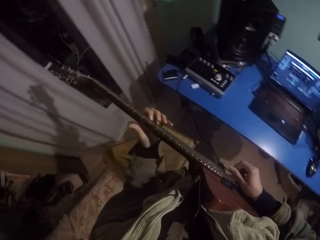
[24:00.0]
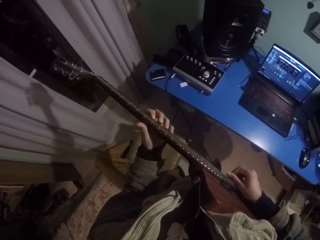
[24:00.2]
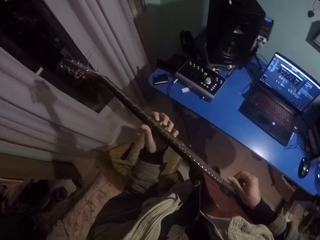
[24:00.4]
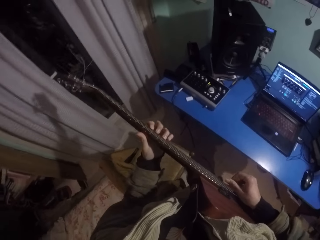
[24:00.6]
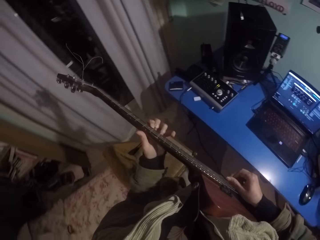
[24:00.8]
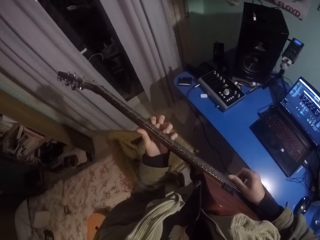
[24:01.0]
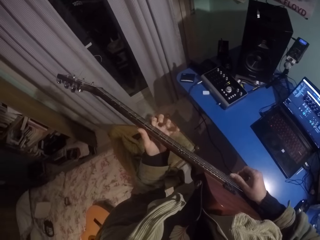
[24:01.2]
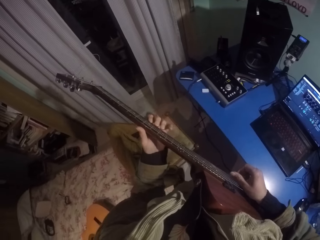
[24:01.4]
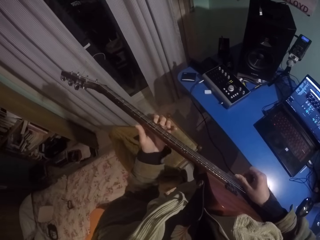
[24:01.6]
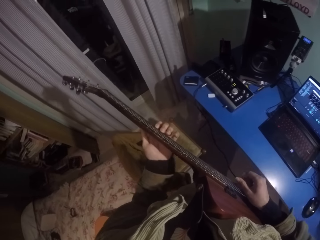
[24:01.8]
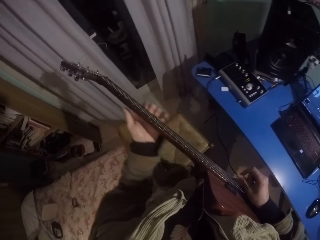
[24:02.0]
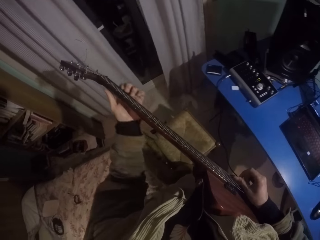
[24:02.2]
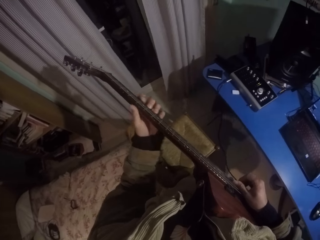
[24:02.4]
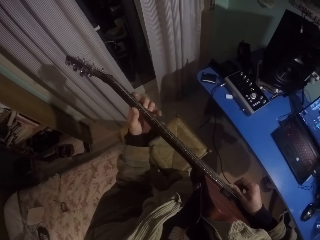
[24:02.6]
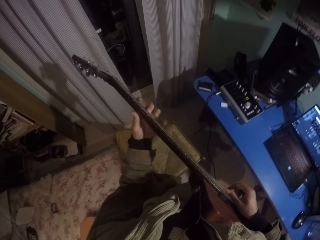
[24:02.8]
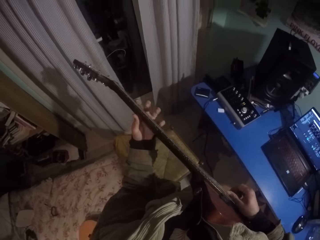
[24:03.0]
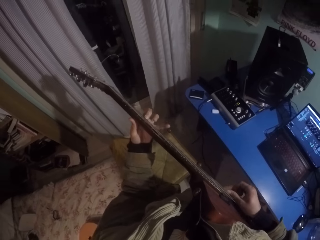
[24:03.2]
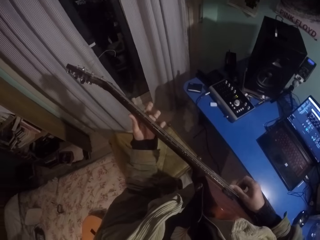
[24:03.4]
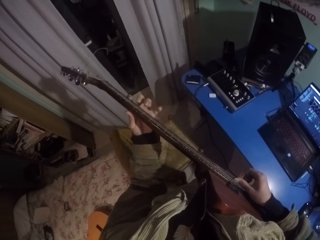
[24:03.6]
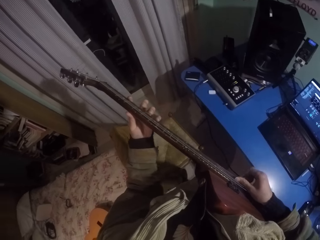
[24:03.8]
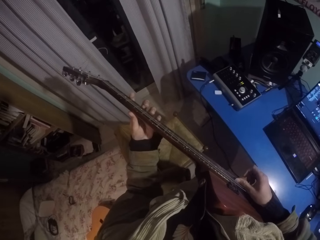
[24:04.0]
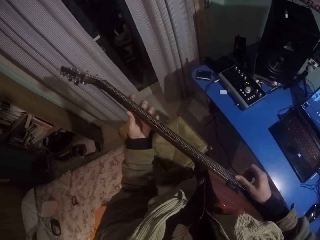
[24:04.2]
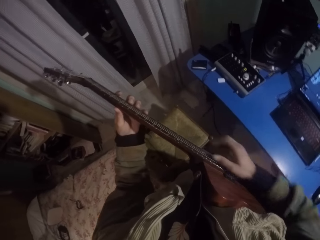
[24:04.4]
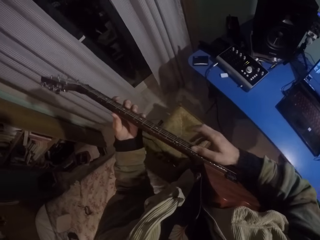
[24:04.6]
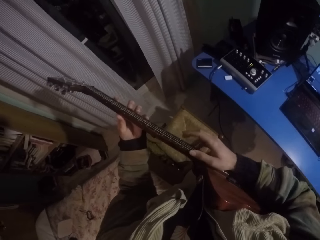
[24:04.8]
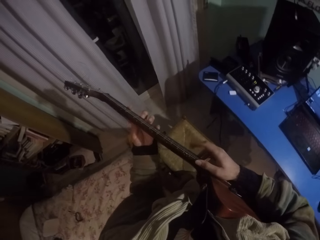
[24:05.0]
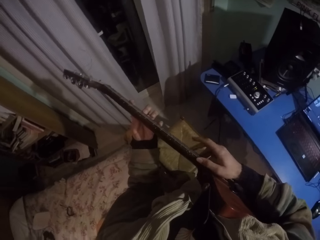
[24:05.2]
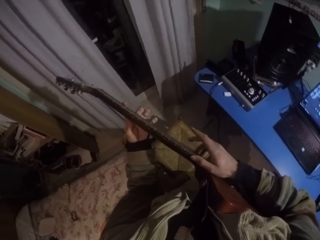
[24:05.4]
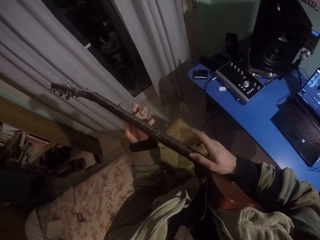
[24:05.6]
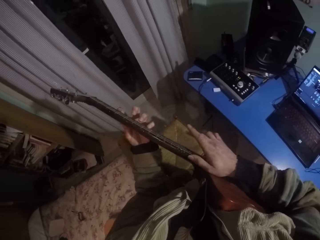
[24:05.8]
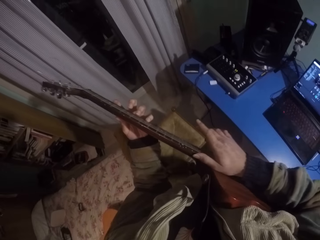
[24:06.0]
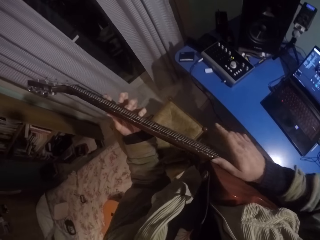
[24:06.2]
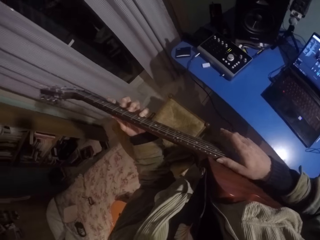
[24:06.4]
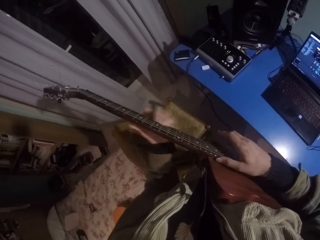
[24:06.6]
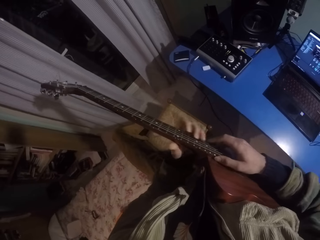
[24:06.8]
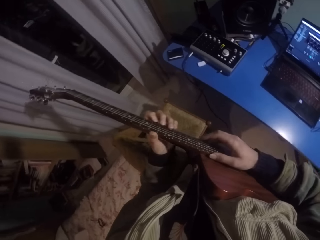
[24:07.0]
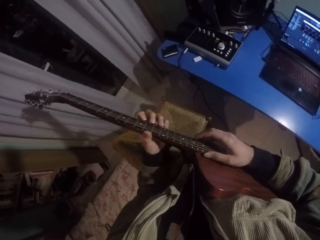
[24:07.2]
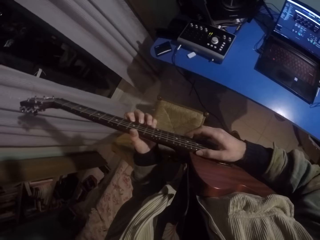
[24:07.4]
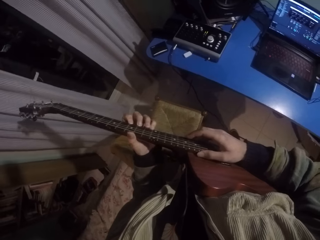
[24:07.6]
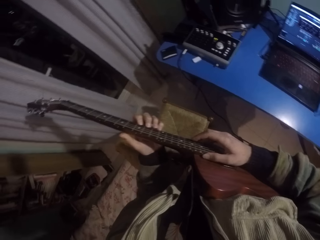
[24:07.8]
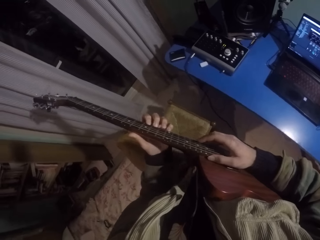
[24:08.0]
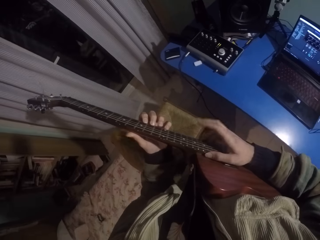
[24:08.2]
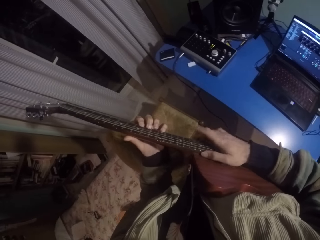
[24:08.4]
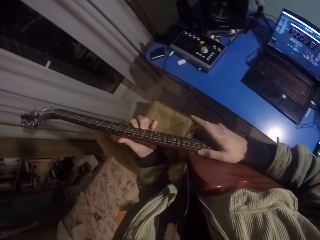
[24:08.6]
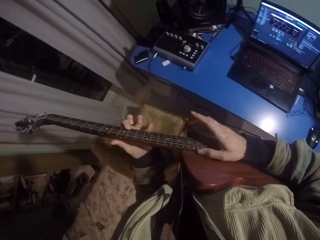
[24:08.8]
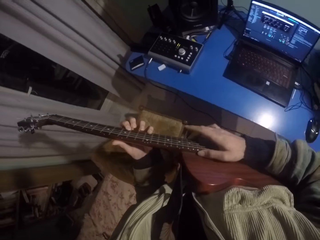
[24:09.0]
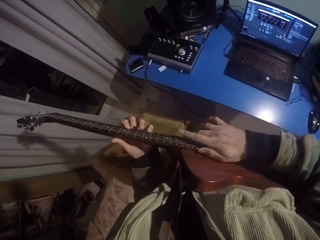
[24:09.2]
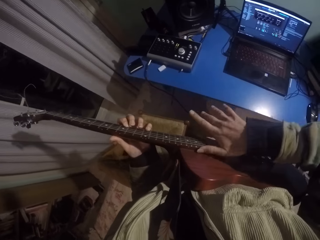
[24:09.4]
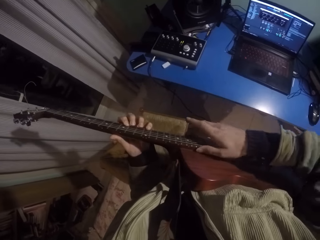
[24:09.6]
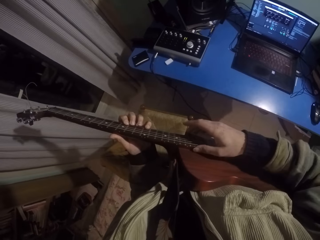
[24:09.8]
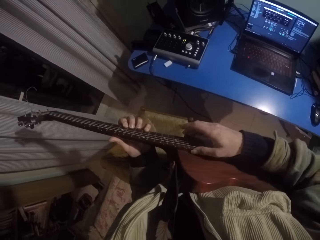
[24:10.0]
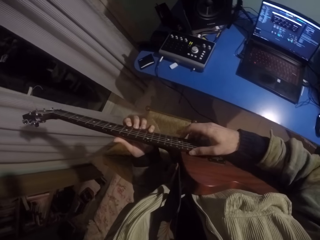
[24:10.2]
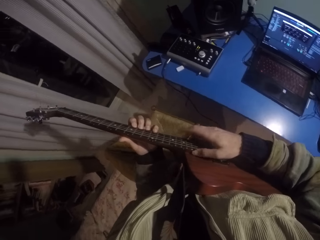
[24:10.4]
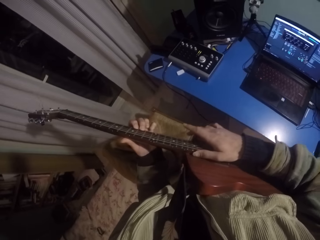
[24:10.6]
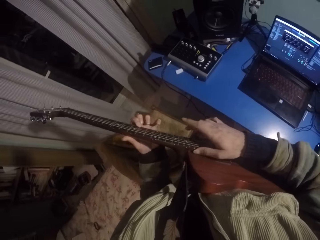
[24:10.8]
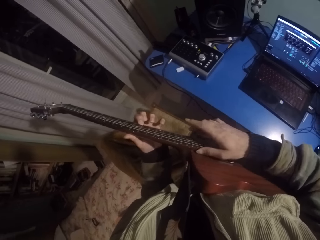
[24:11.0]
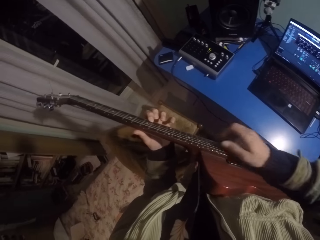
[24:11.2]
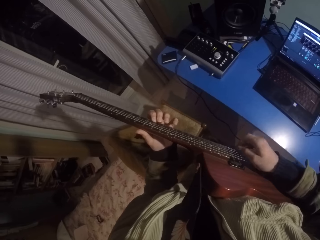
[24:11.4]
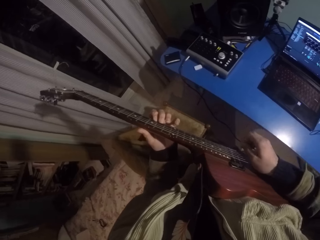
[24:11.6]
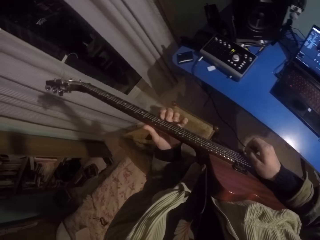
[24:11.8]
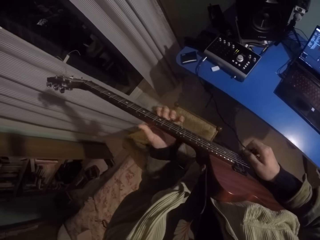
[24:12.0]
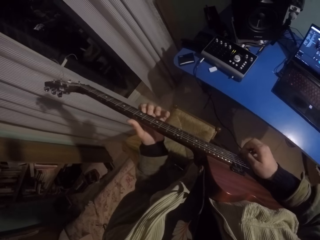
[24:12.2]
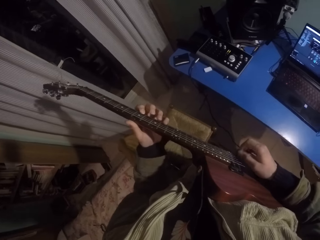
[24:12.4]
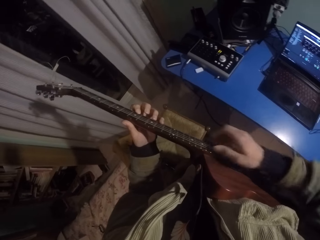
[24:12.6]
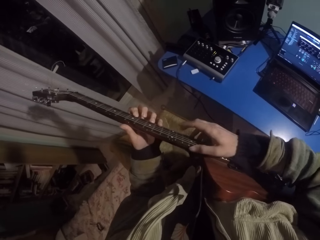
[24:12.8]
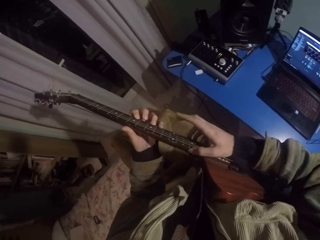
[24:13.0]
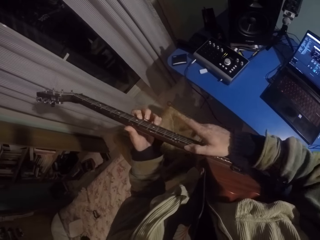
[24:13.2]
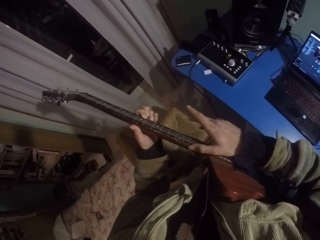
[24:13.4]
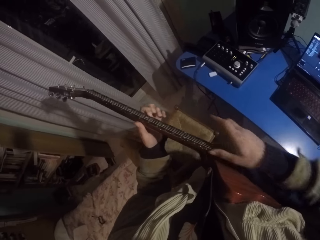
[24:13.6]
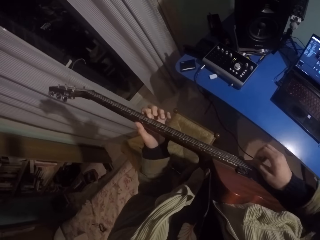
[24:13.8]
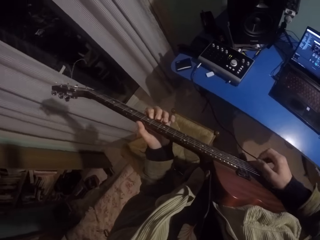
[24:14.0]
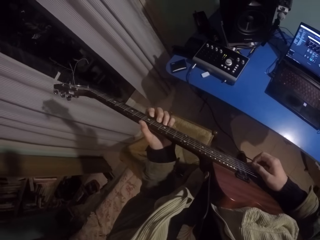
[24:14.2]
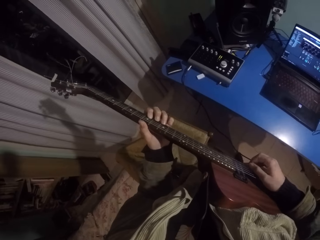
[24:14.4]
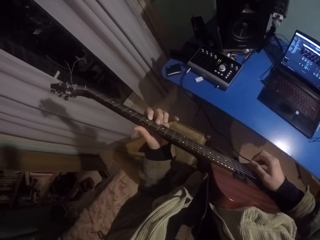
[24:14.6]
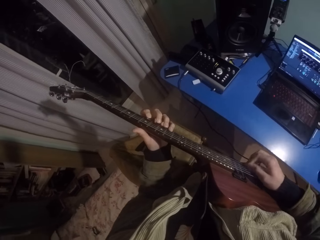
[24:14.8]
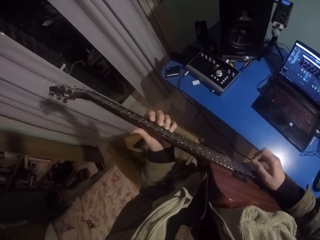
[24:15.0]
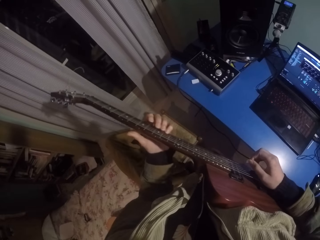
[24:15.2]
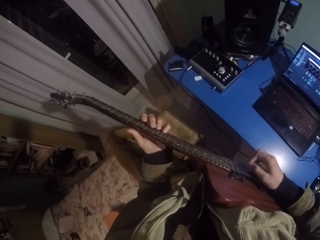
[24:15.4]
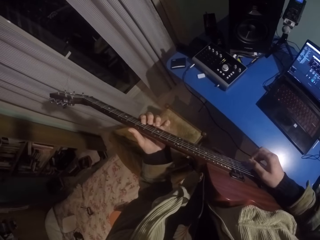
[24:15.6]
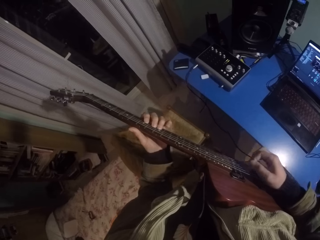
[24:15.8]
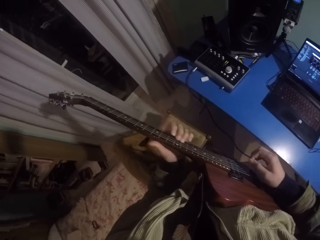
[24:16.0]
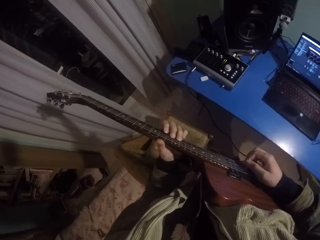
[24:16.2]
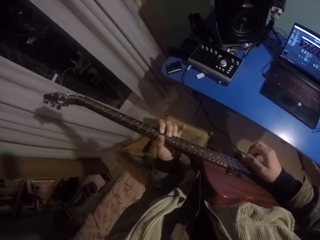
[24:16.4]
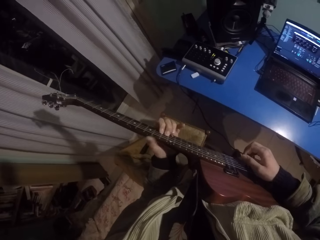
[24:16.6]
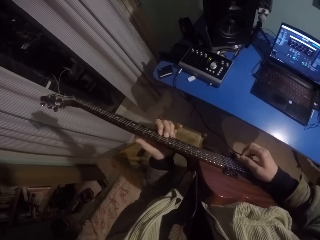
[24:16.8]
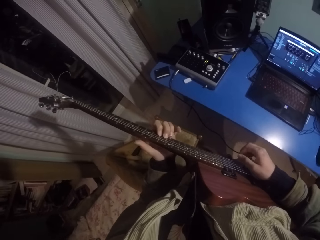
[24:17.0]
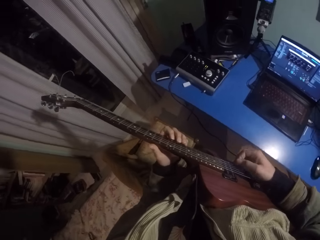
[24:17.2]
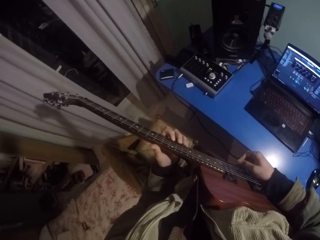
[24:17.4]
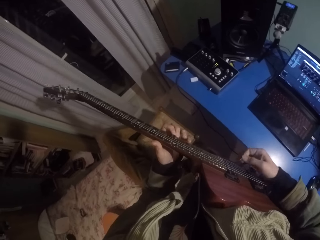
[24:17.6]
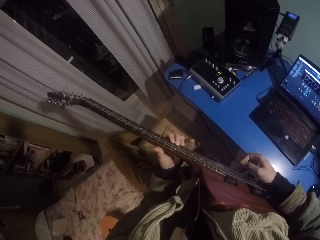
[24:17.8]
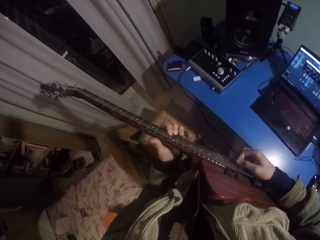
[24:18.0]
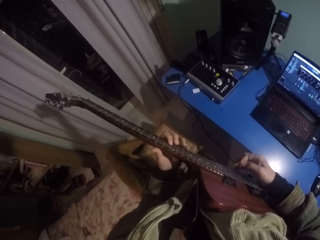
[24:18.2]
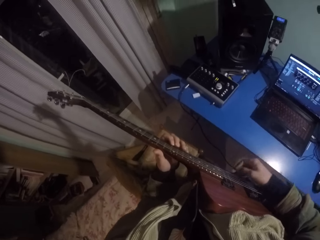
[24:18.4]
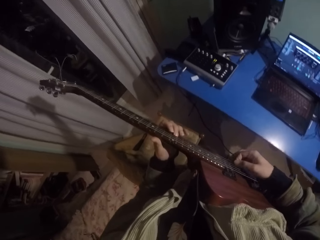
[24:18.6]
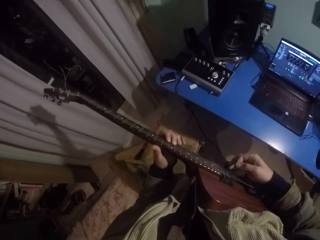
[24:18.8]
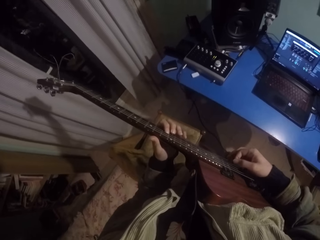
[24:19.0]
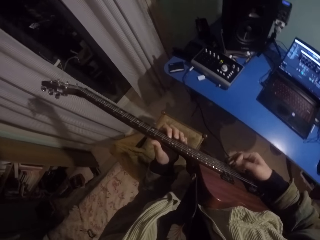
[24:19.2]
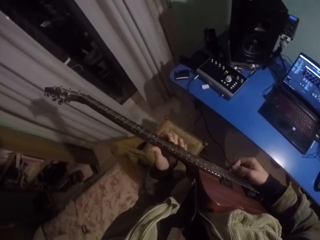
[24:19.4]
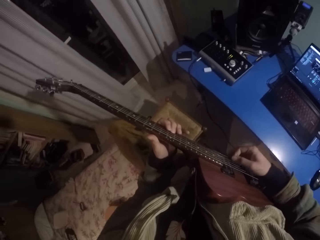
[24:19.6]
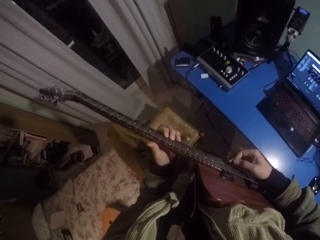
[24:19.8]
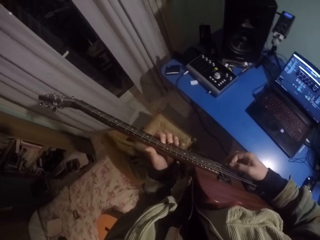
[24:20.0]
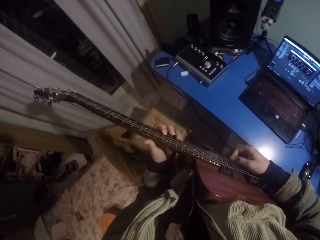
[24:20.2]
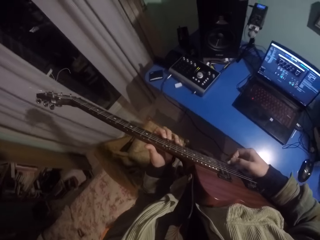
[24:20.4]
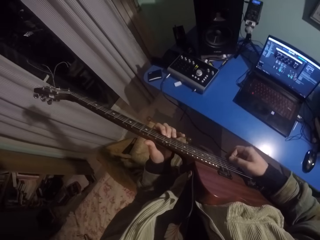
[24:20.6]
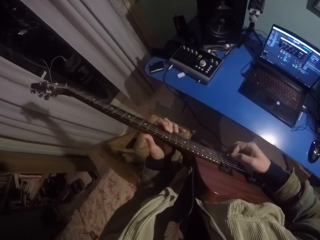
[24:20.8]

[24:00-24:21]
The camera wearer moves the right hand up the guitar. They move the right hand down the guitar. They move the left hand down the guitar. They strike chords of the guitar with the right hand. They move the left hand up the guitar. They move the right hand up the guitar. They move the right hand down the guitar. They strike chords of the guitar with the right hand. They press strings of the guitar with the left hand.
